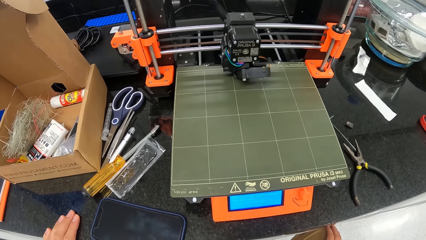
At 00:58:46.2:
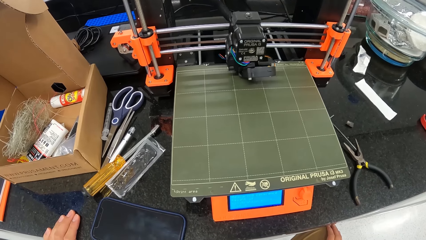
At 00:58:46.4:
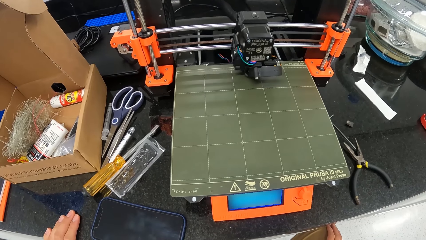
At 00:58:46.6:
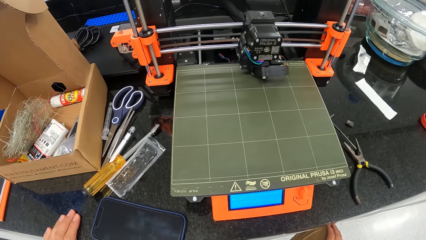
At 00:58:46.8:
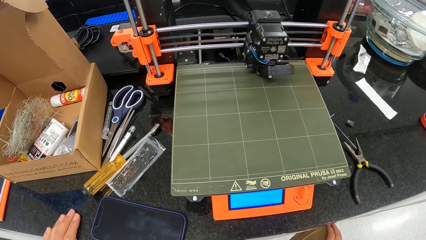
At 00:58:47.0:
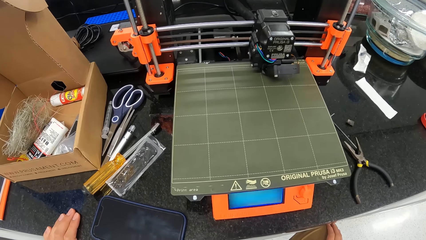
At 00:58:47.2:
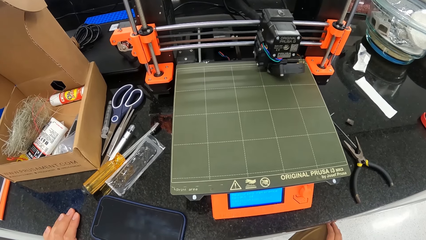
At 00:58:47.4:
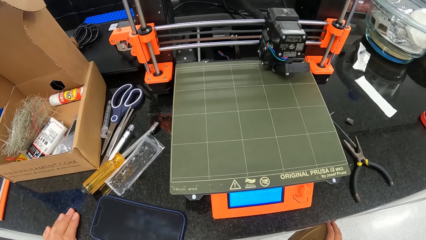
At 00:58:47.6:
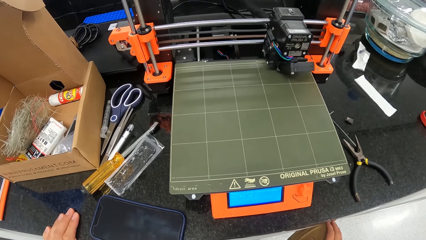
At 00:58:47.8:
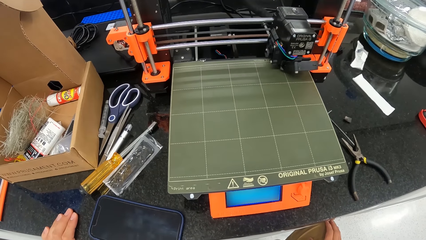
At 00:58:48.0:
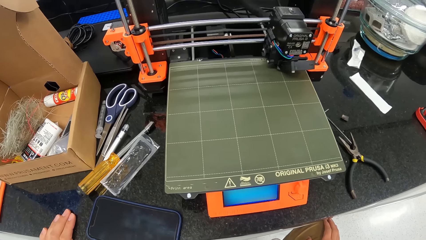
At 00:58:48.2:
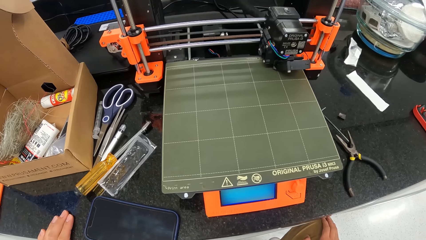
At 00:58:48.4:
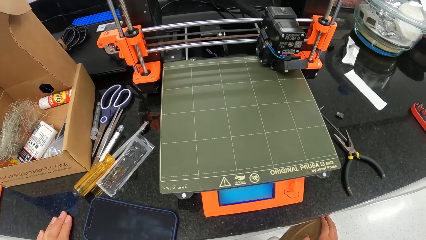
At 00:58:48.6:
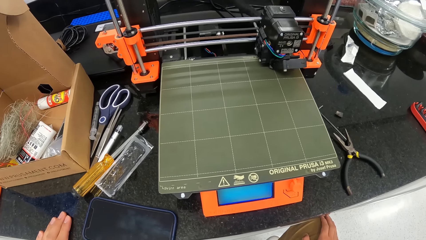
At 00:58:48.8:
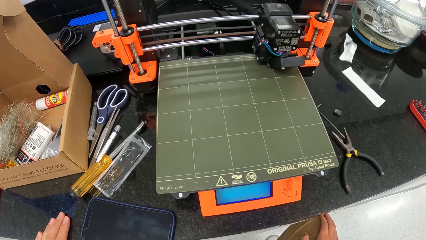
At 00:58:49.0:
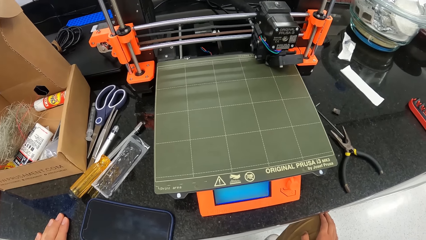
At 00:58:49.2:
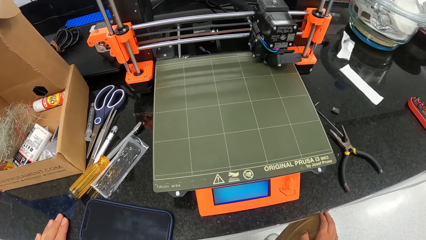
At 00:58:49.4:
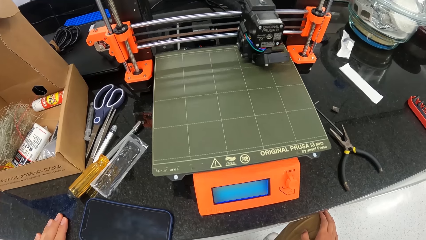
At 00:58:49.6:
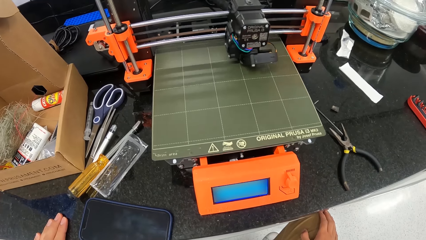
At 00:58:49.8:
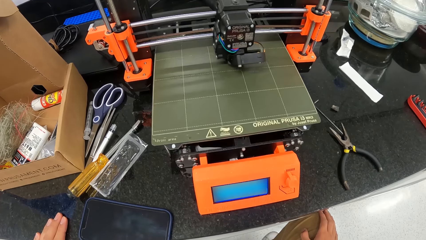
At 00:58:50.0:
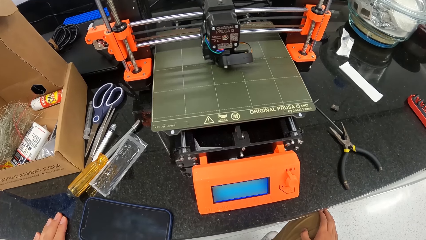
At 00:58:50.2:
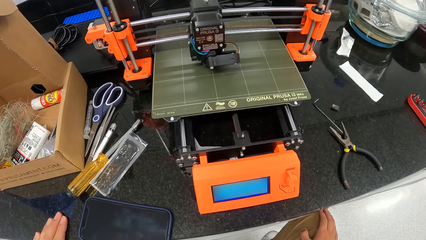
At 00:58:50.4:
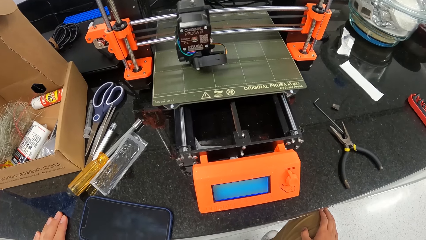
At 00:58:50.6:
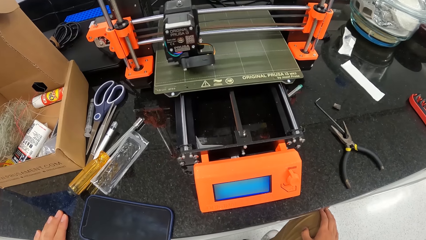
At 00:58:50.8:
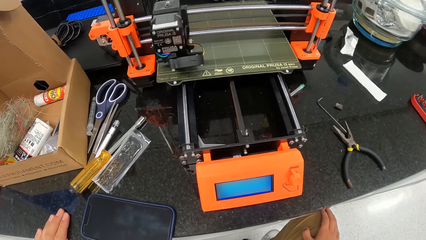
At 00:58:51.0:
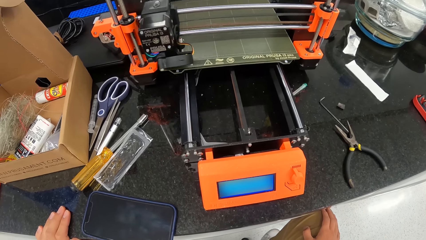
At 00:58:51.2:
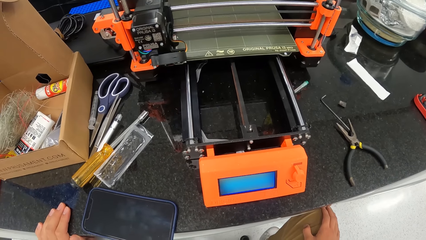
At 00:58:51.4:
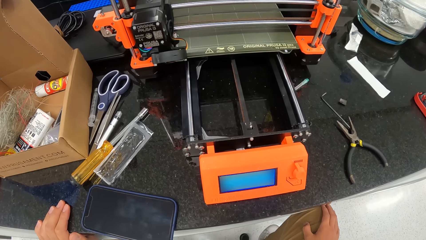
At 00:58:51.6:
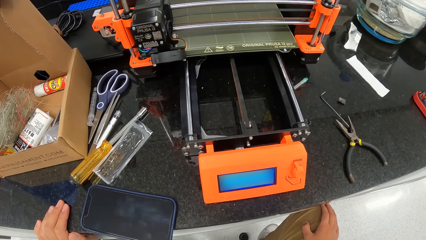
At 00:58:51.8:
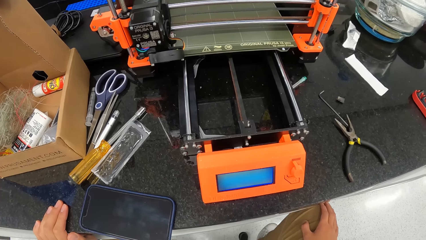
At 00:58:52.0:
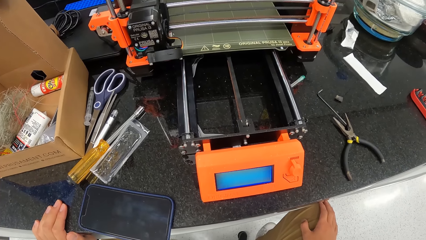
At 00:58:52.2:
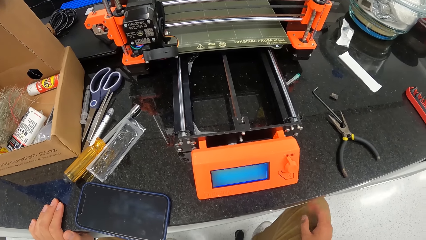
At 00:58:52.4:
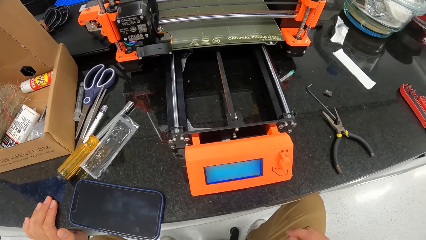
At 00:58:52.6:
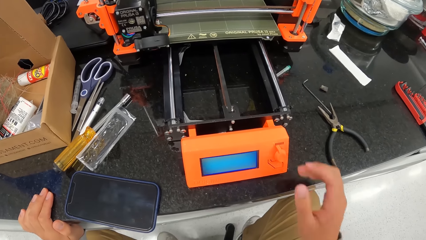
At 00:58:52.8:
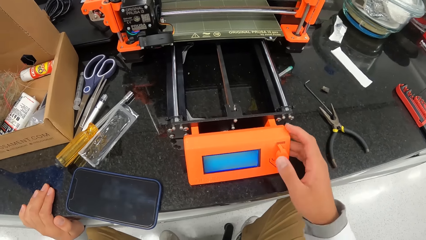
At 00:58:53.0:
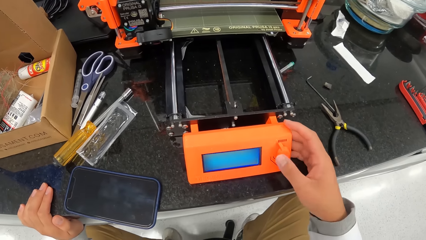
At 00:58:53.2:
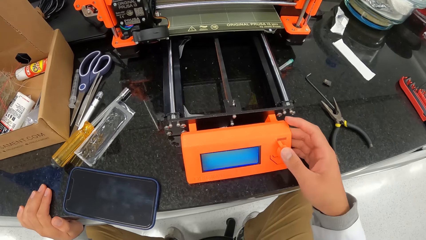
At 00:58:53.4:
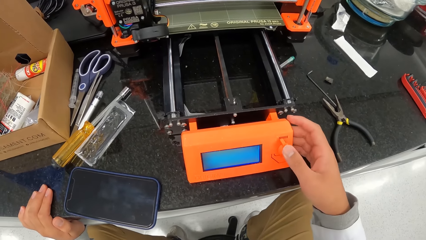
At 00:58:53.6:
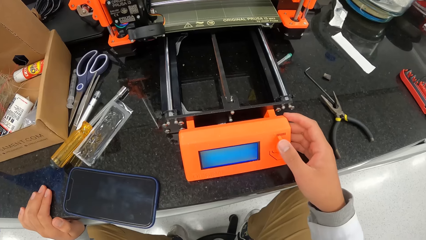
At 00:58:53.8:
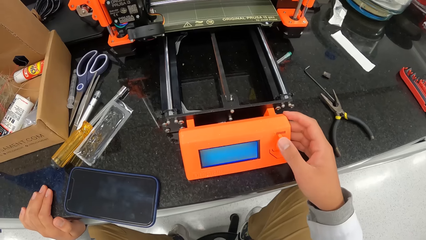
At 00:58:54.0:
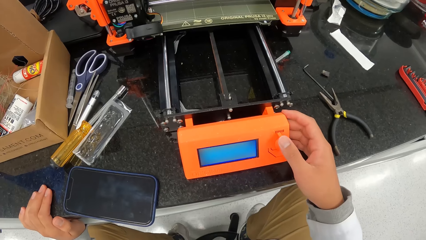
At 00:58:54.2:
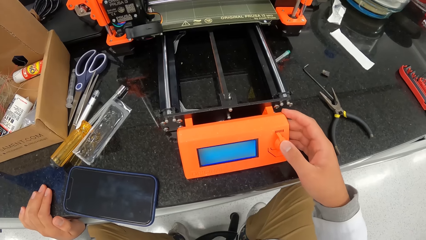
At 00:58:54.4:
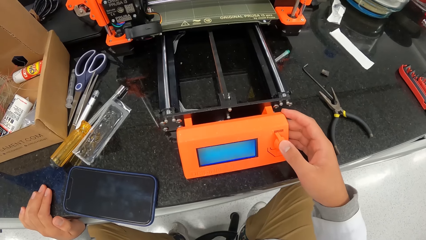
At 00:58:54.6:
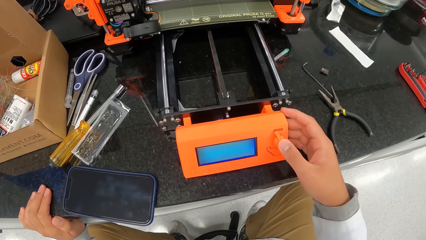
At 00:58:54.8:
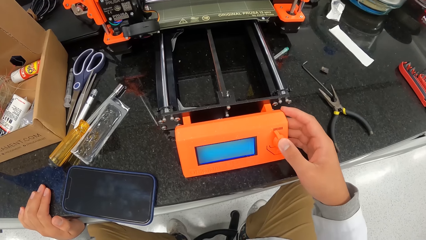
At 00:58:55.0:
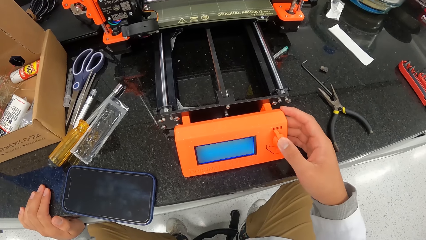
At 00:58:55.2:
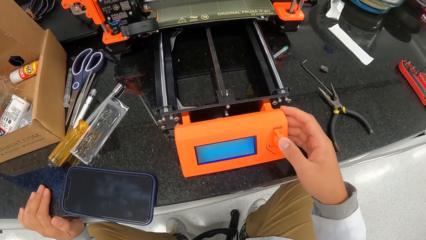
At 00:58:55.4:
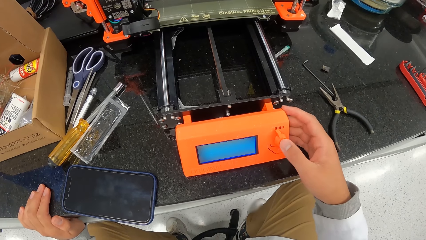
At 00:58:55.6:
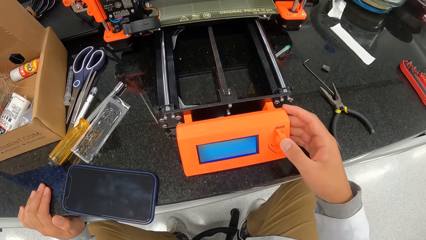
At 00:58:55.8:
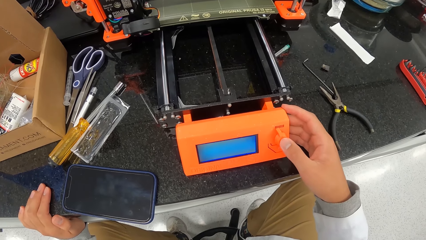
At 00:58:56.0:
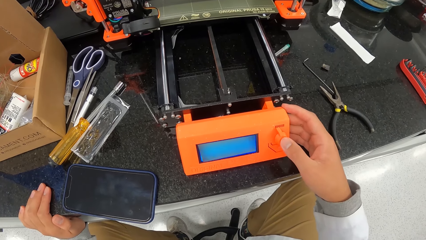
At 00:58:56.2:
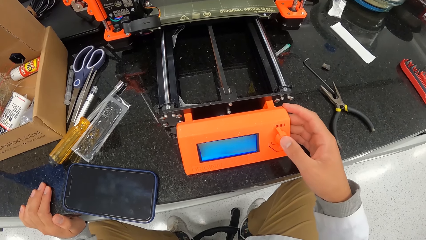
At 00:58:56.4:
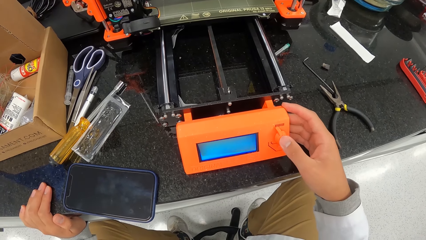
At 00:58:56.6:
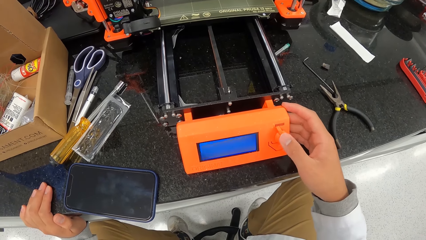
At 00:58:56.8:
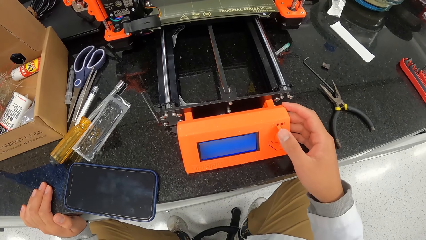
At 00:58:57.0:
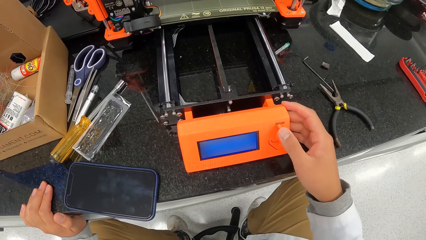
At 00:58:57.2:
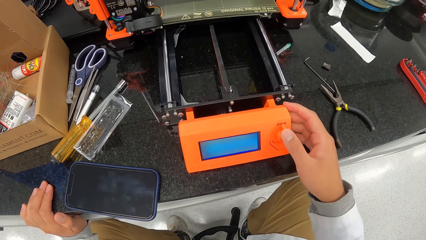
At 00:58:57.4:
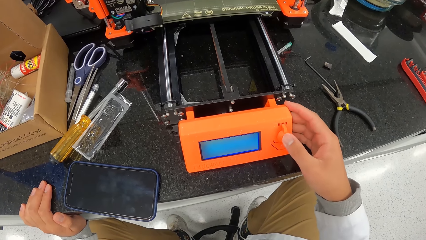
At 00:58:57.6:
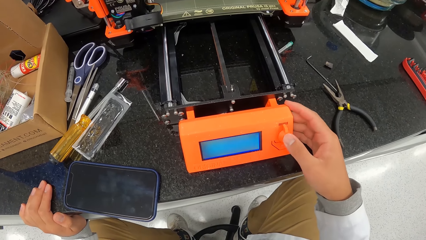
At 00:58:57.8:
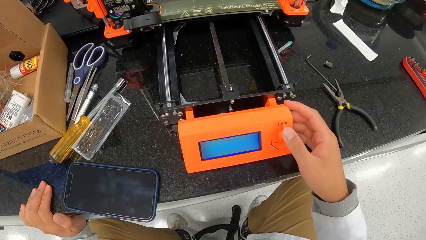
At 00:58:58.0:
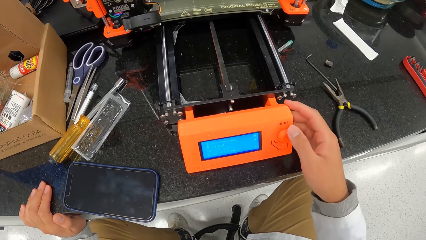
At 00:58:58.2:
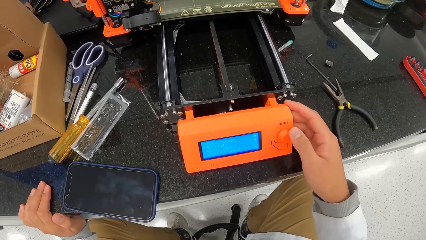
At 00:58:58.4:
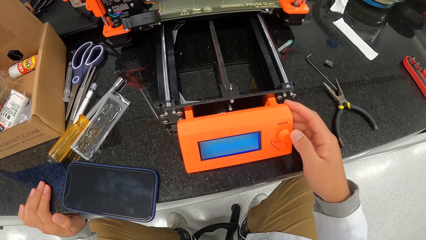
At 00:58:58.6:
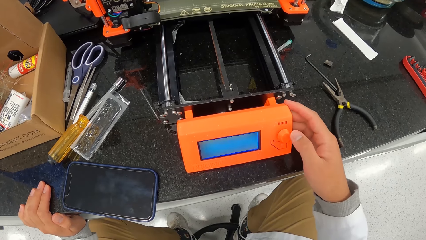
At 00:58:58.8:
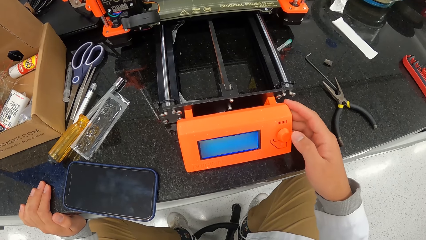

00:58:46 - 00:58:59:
The camera wearer controls a knob on a 3-D printer with his right thumb.

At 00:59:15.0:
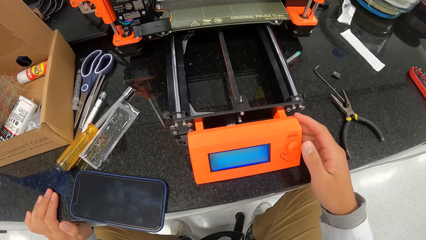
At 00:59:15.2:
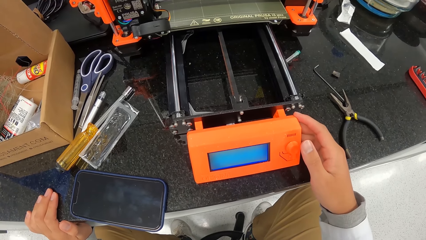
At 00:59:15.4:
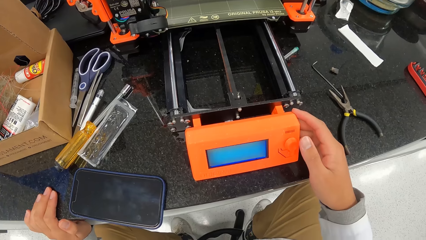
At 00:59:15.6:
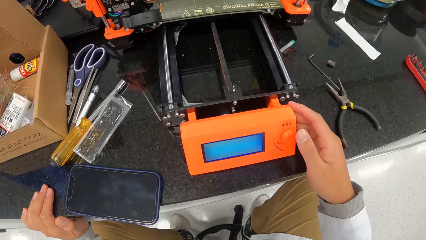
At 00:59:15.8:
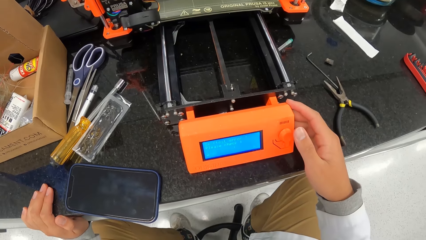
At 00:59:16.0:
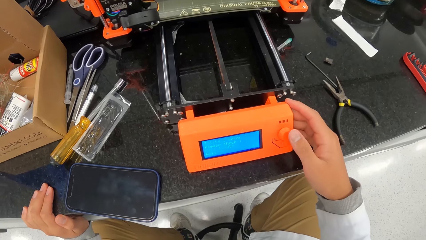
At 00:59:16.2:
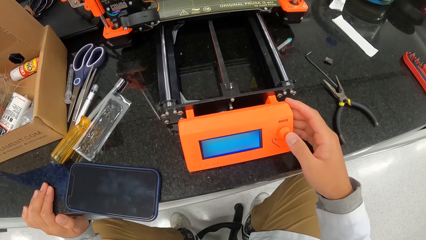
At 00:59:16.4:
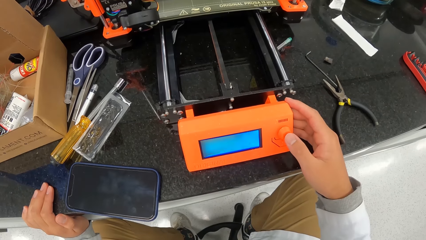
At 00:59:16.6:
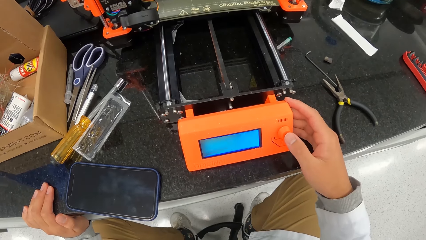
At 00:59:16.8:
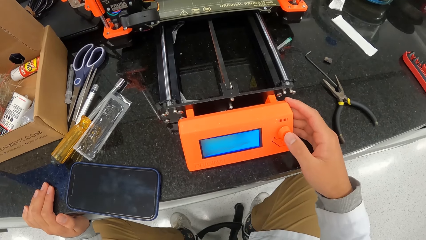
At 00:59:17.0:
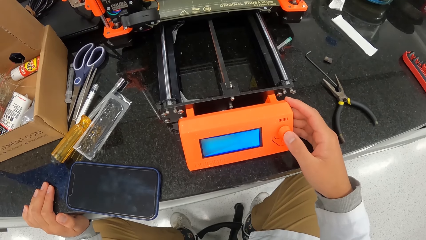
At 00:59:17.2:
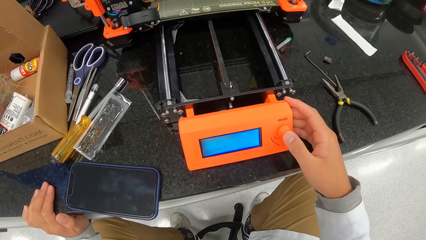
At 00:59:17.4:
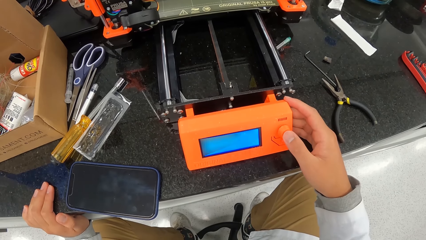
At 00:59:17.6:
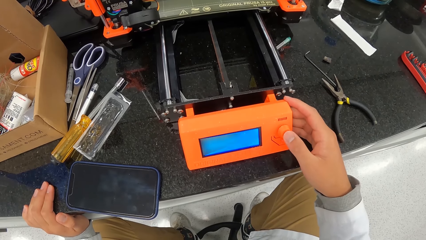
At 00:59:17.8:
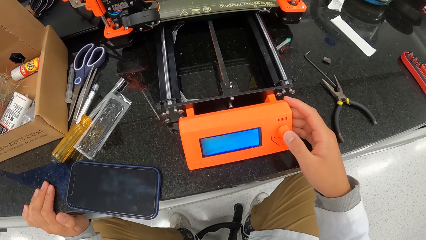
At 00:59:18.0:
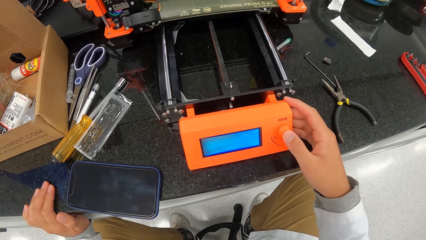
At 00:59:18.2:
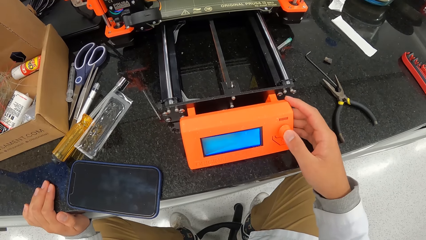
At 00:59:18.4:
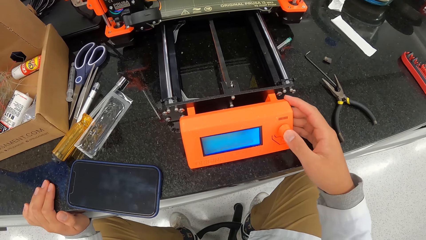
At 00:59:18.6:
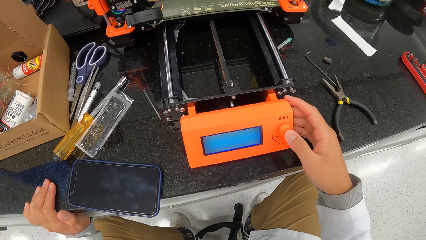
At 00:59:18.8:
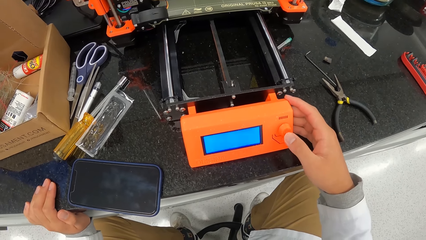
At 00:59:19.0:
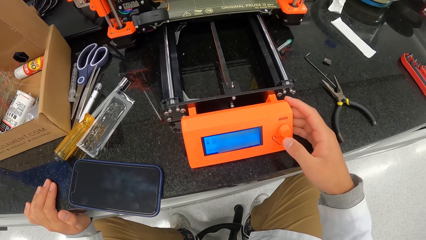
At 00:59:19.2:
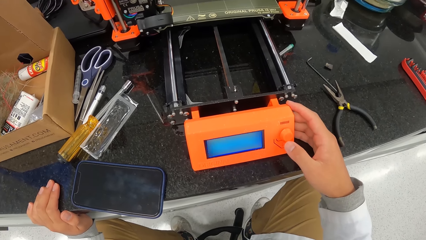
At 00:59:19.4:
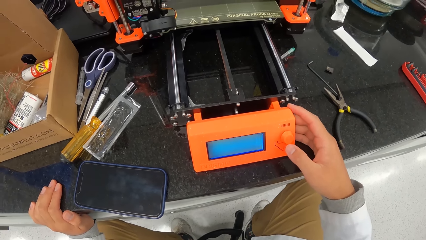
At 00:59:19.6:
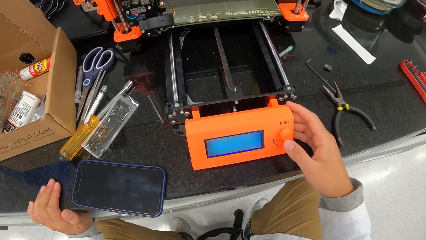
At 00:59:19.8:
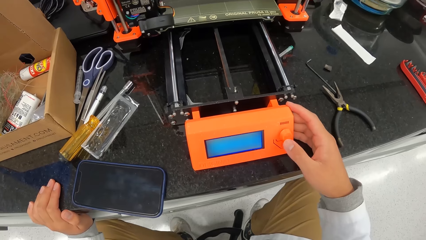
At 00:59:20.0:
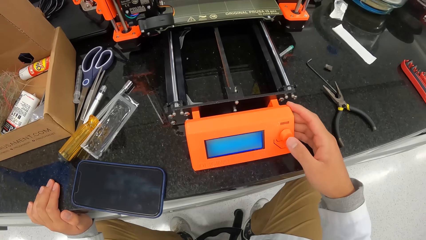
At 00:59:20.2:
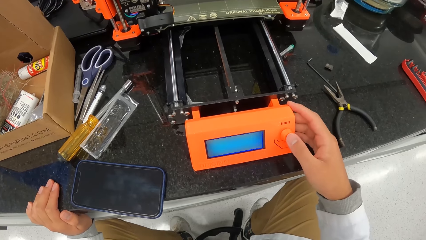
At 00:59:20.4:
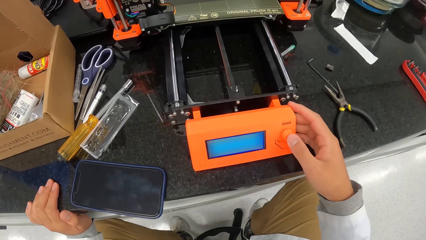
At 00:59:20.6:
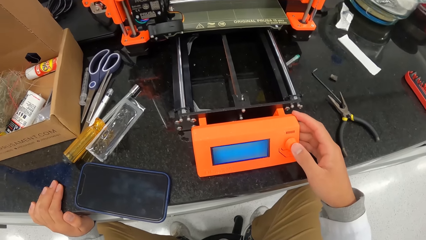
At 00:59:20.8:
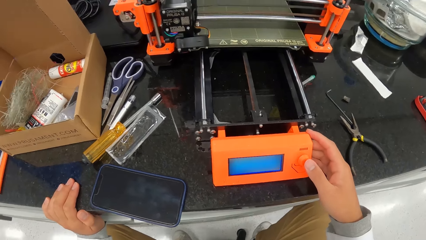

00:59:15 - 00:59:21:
The camera wearer controls the knob on the 3-D printer with his right thumb.
